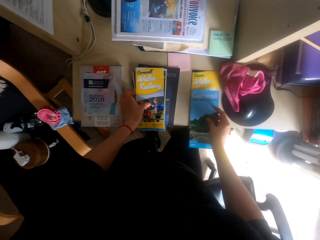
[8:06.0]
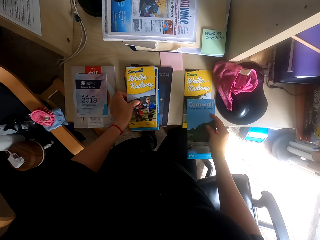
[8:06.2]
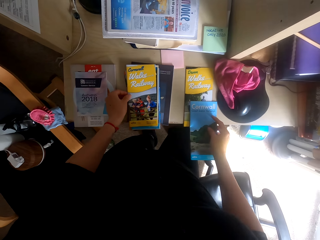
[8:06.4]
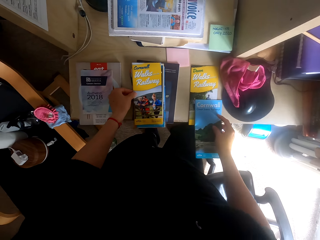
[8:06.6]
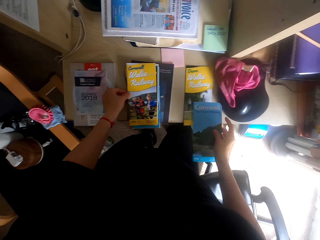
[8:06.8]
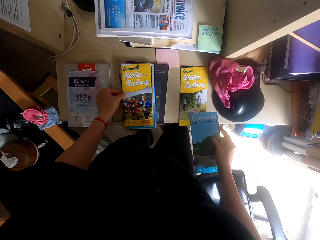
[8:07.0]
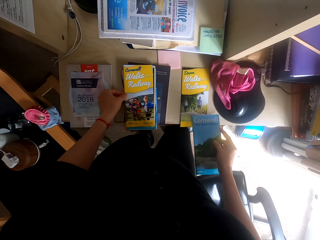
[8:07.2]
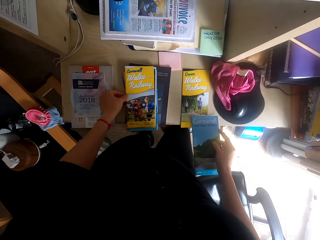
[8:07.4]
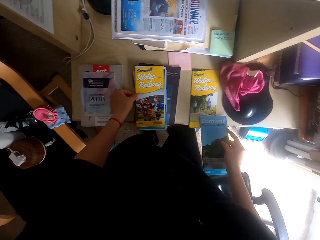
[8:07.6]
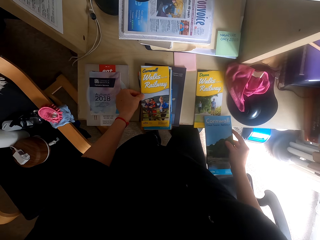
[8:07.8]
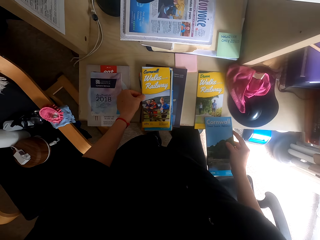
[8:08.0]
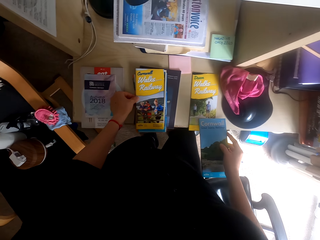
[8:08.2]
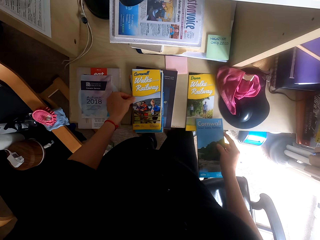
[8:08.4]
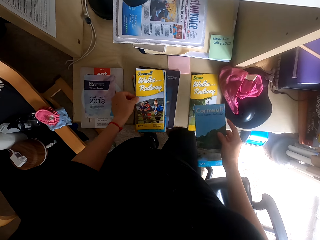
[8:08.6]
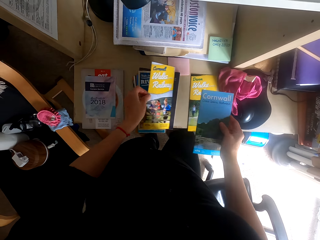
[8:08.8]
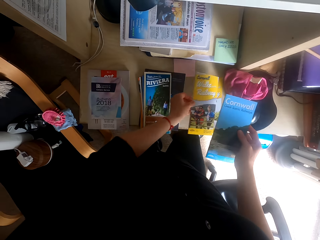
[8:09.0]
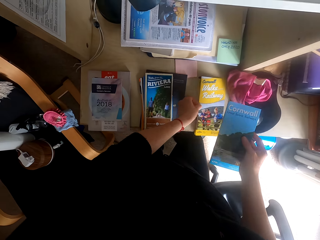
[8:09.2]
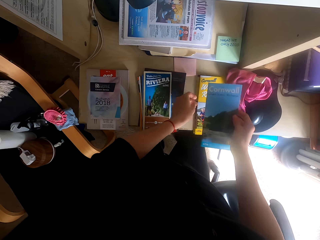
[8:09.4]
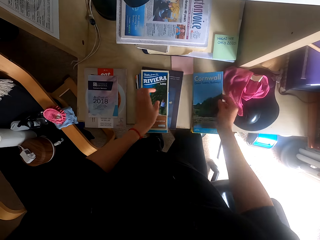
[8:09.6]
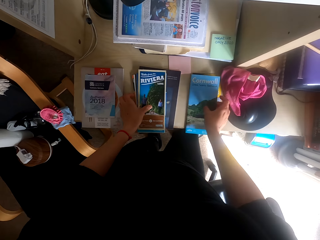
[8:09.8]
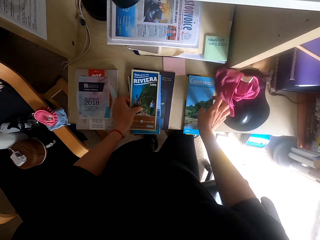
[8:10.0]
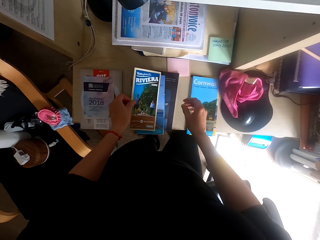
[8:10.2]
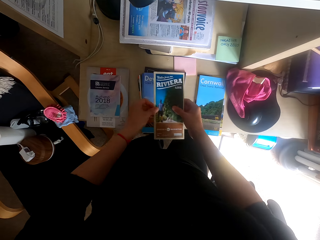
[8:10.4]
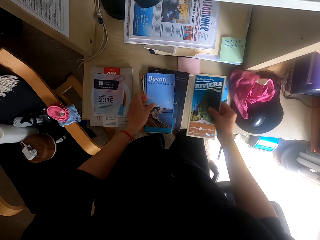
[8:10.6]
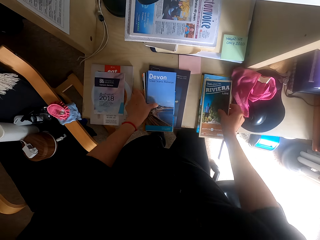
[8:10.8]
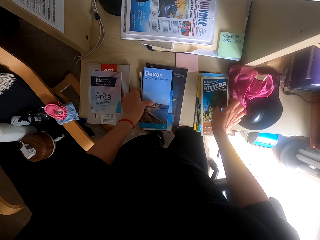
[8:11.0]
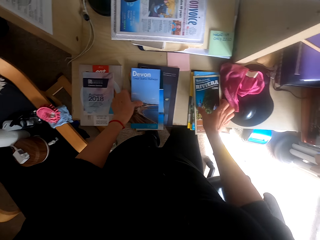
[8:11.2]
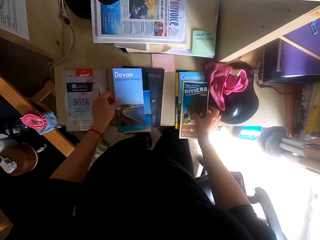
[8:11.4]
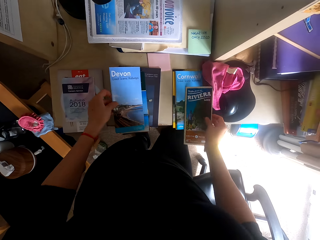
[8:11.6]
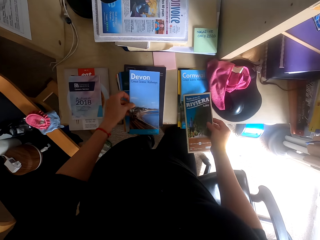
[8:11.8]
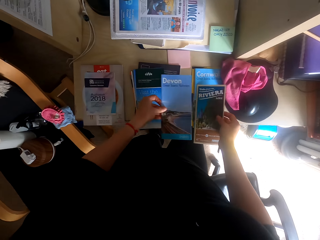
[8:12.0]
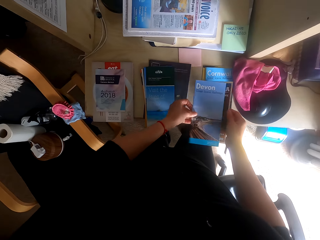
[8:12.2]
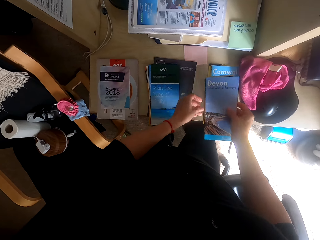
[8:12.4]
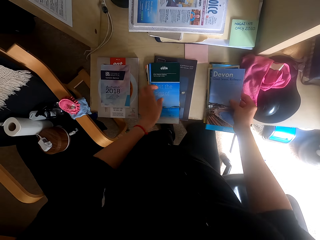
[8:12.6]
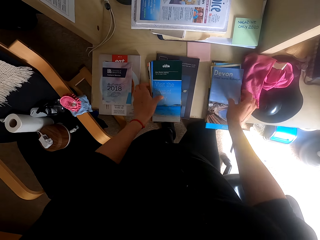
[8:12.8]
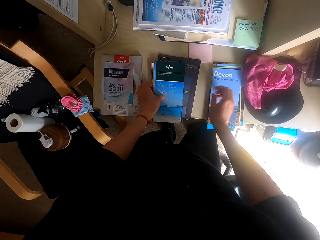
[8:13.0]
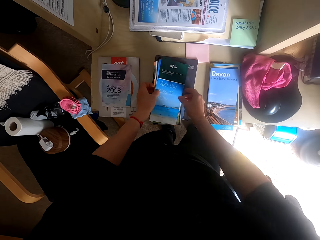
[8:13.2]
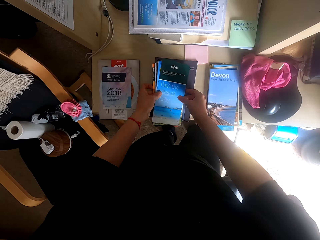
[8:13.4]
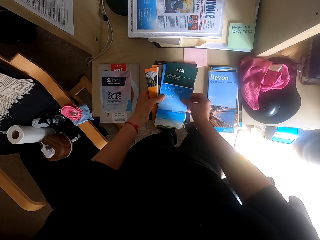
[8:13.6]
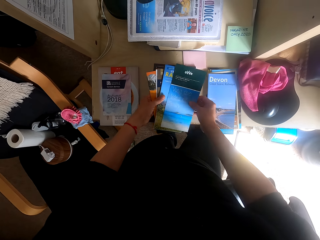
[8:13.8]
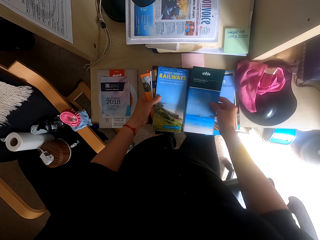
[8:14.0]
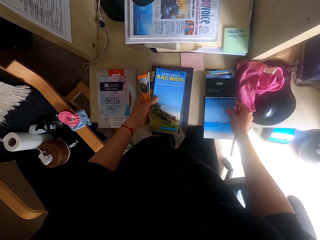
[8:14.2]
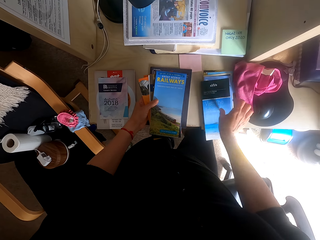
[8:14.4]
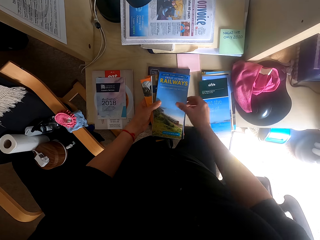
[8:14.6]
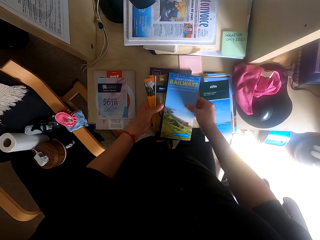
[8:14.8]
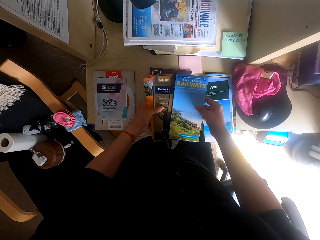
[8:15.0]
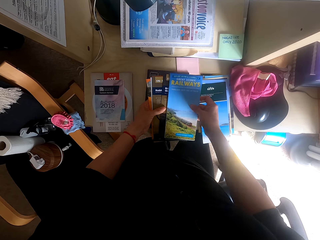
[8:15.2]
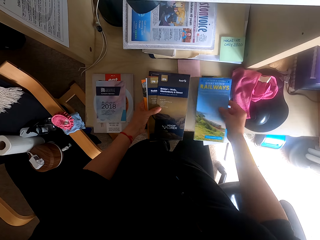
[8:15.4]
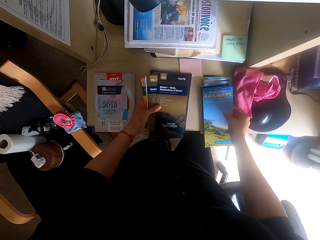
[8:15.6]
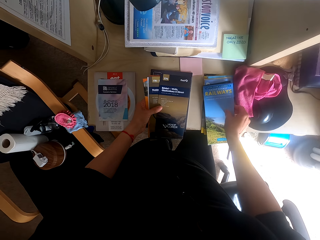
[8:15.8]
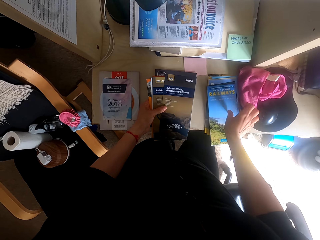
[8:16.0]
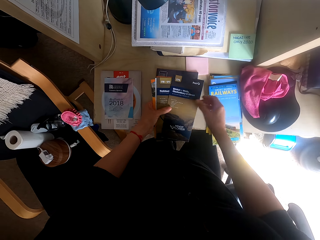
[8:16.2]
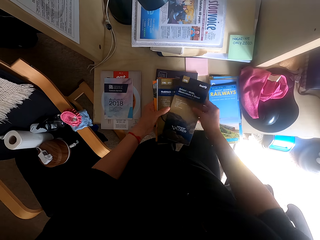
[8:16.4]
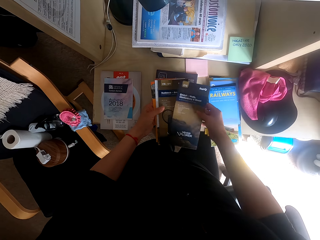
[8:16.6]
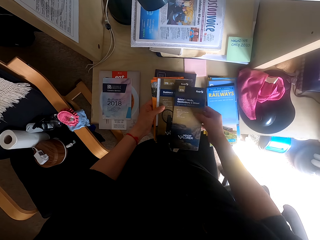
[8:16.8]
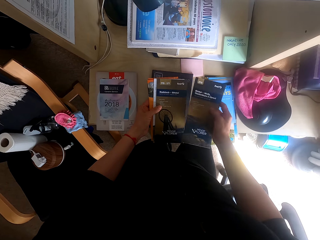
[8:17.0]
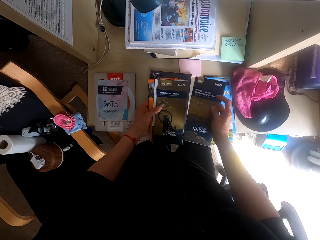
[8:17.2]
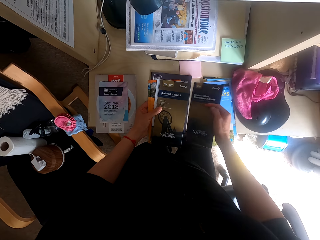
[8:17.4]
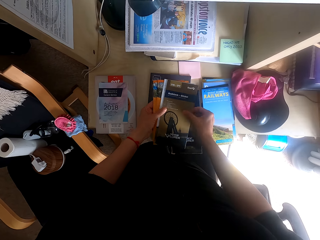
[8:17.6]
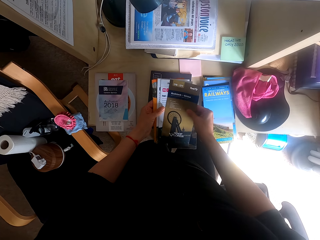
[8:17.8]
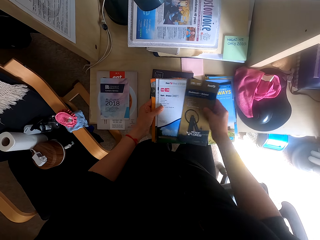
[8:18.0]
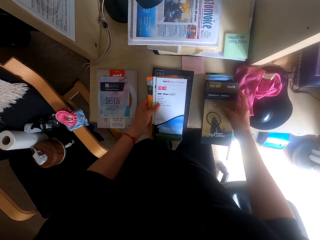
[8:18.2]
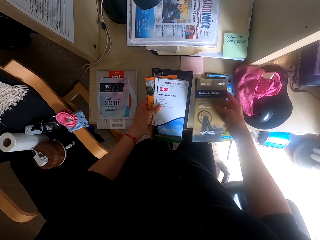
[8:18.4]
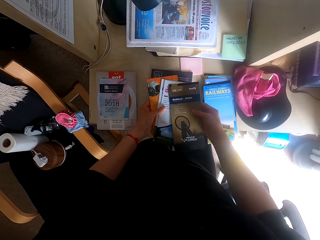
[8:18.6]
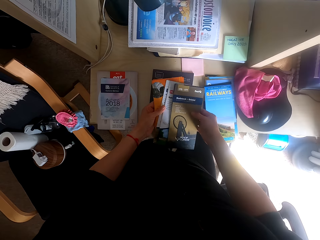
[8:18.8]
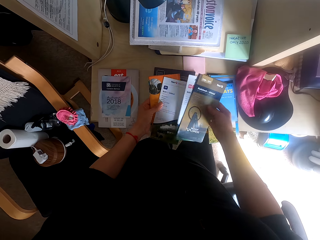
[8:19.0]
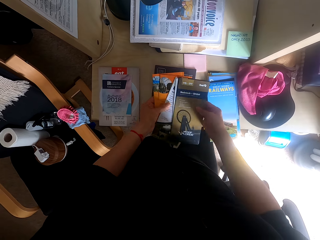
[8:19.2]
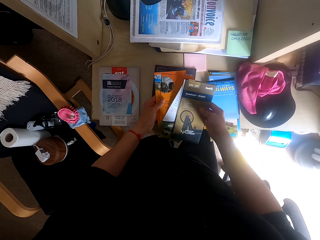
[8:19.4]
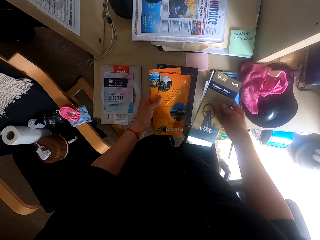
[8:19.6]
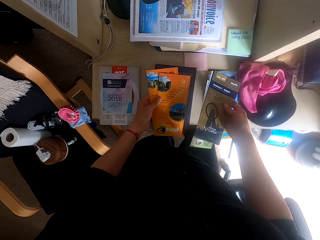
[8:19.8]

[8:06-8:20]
The camera wearer places the book on the table. They stare at the books. They read the brochures. They pick up a book. They move the brochures on the table. They place the book on the table. They place a book on the table again. They pick up a book, pass the book to the right hand, and place the book on the other books. They pick up a book. They place the book on the other books. They pick up books. They place the books on the other books. They inspect the books in the hand.

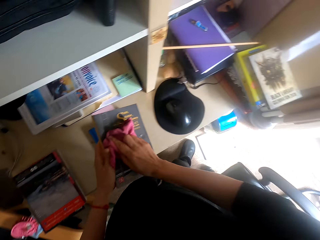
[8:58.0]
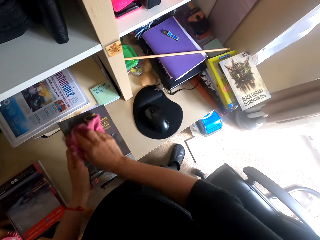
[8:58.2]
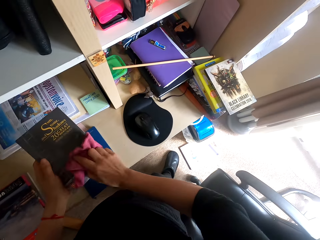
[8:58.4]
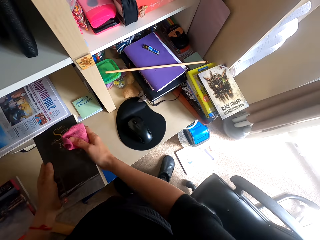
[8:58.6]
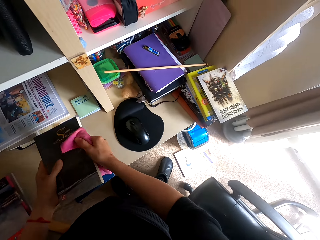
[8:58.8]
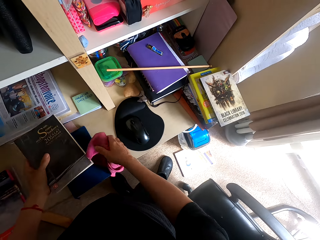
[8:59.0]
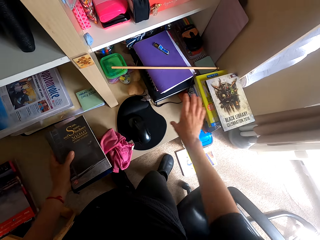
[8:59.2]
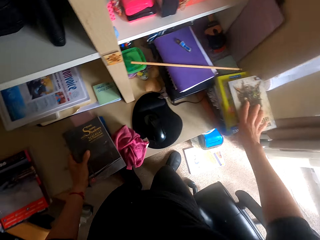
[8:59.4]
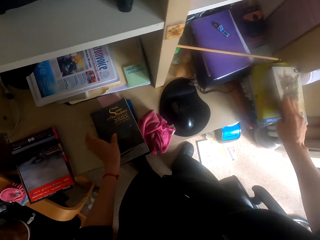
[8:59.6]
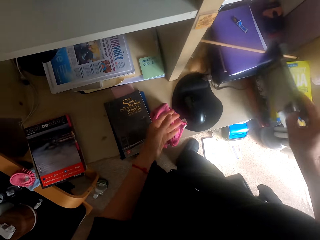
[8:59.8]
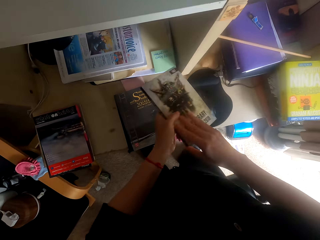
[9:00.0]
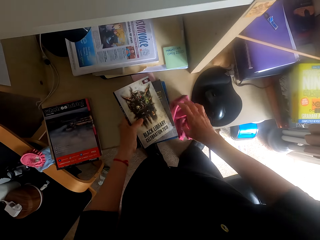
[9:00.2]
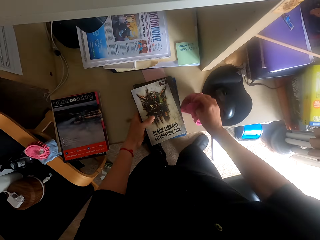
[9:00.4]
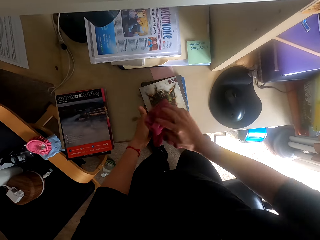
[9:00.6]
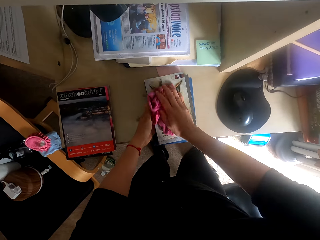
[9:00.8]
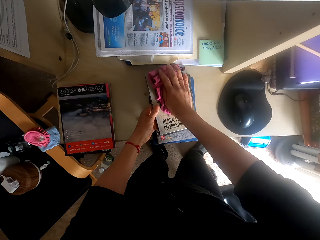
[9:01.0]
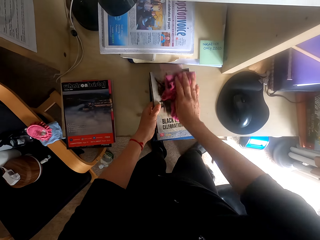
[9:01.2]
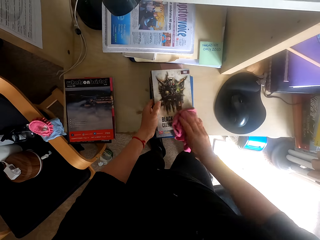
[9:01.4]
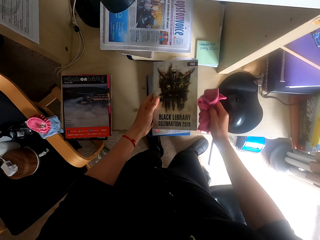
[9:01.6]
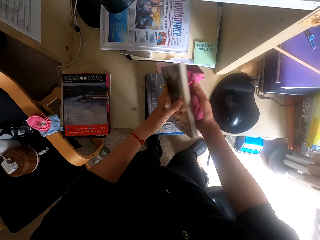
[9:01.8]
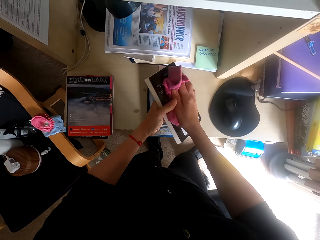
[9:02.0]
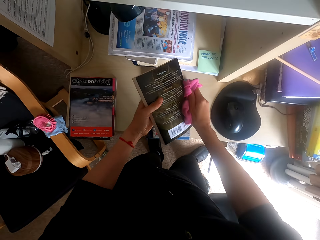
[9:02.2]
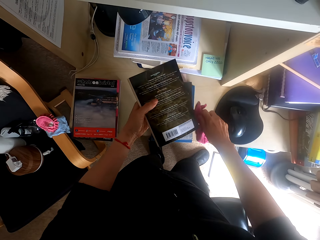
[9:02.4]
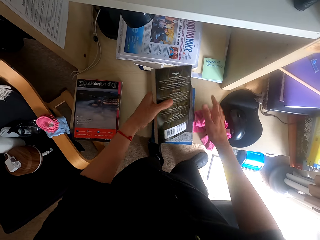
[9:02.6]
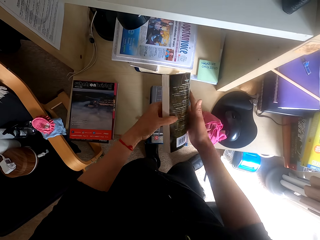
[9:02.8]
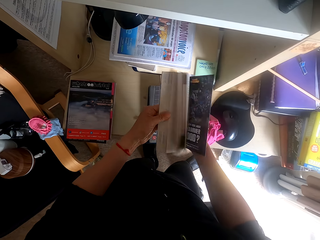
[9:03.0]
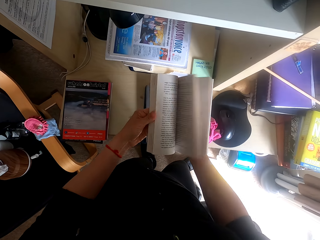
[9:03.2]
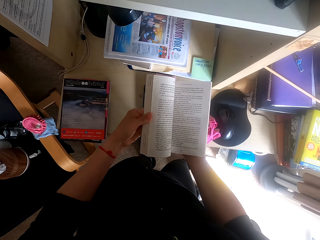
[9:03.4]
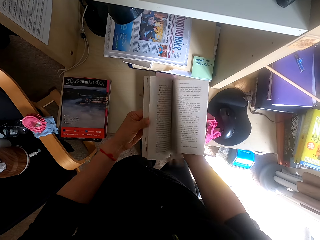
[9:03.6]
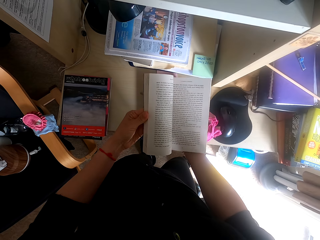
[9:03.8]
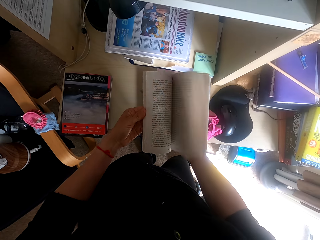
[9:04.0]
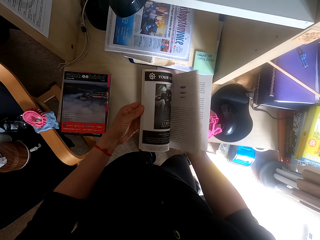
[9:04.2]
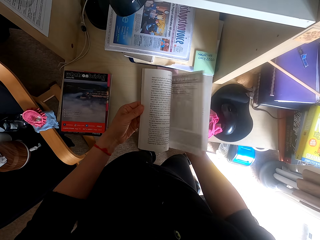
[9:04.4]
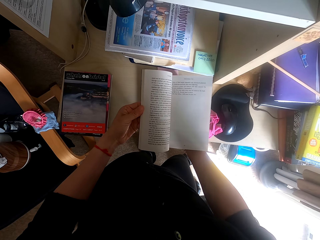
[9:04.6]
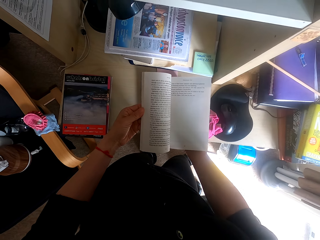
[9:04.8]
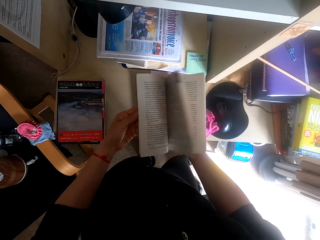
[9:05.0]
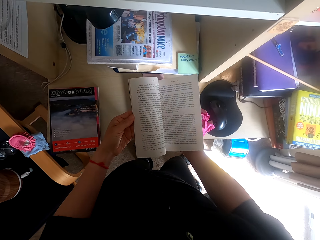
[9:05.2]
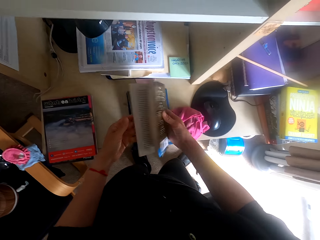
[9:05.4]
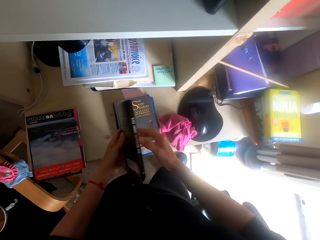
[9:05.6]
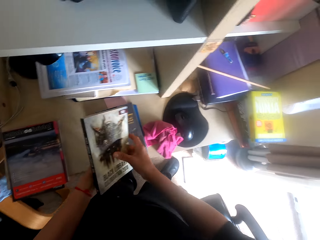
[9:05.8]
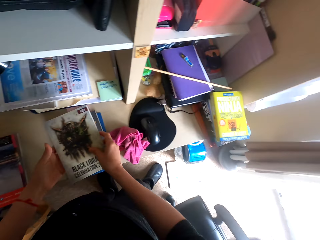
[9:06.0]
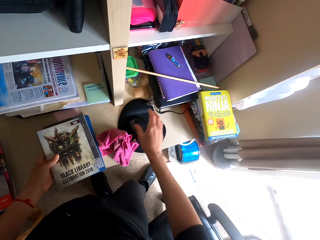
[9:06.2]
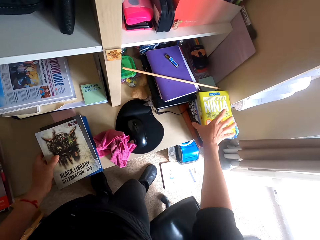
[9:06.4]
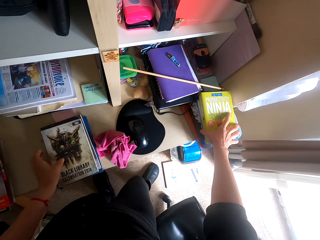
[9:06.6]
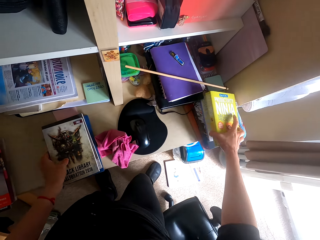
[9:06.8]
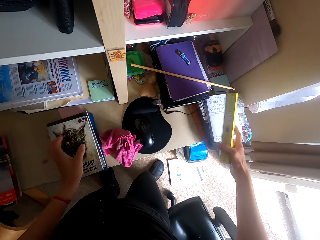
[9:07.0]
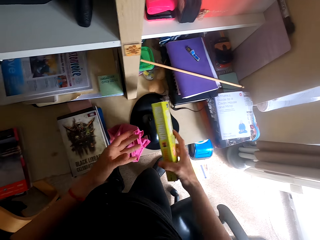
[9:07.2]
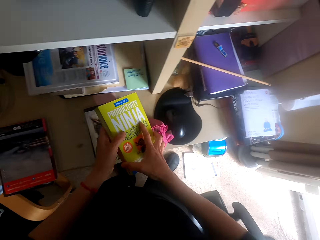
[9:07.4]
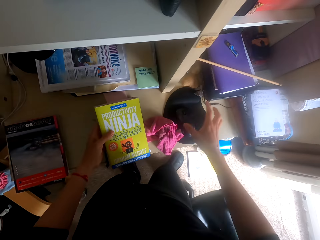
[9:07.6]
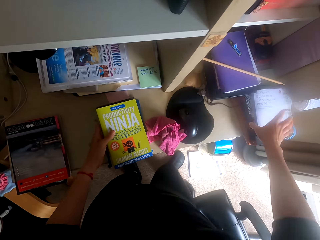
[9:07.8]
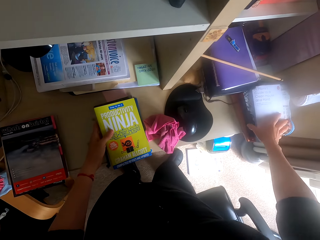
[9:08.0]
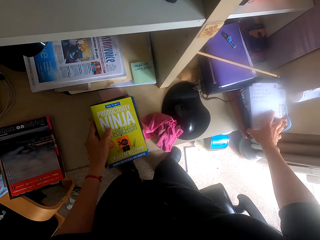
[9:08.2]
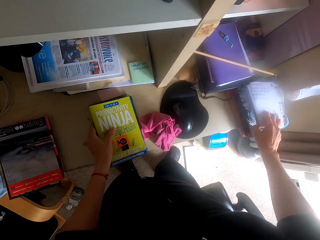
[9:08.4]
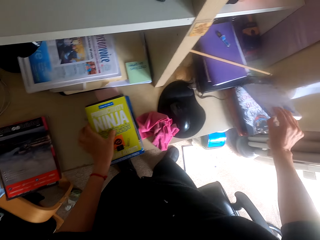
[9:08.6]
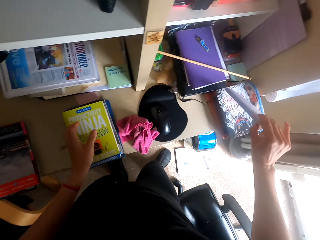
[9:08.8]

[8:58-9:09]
The camera wearer wipes the book with the towel. They drop the towel on the table. They place the book on the other book. They pick up a book or novel. They drop the novel on the table. They hold a novel. They pick up the towel. They wipe the book with the towel. They drop the towel on the table. They flip the pages of the book. They place the book on the other books. They pick up a book. They pass the book to the left hand. They place the book on the other books. They pick up a book.
